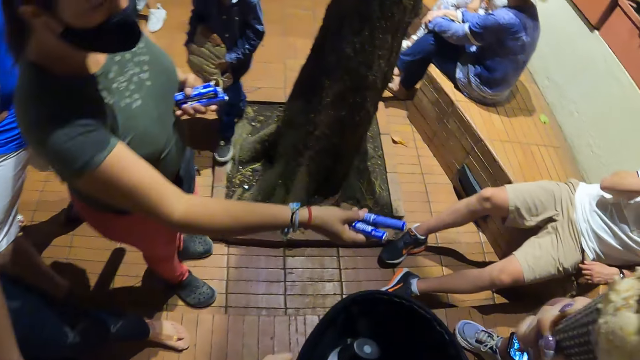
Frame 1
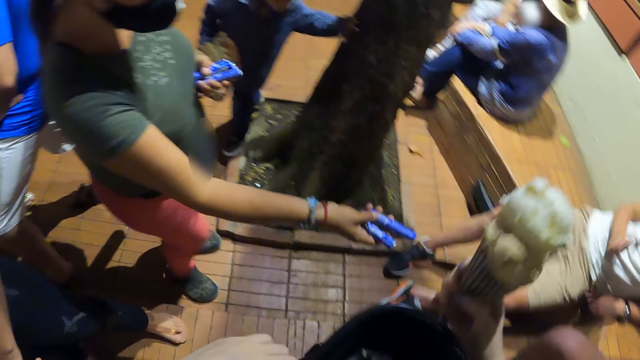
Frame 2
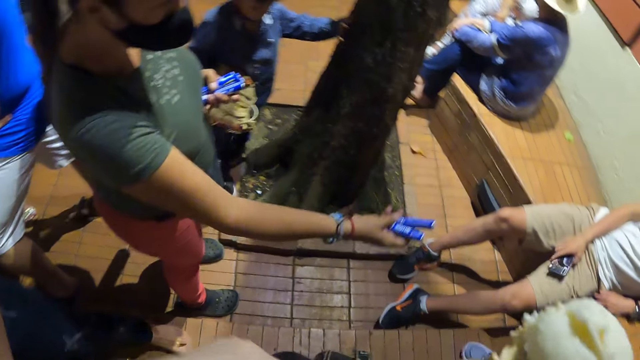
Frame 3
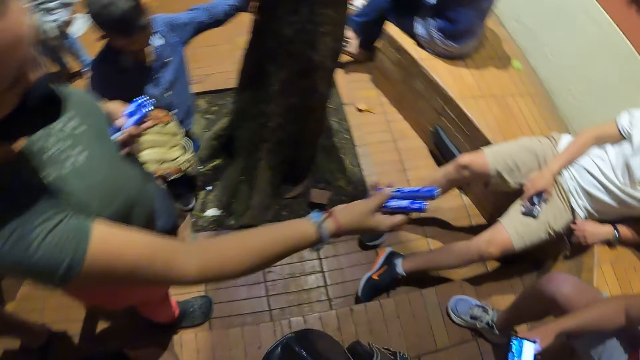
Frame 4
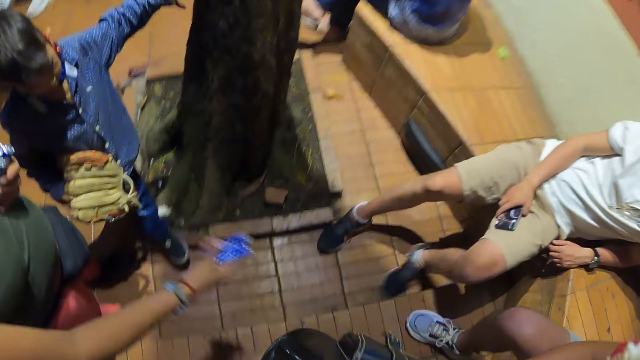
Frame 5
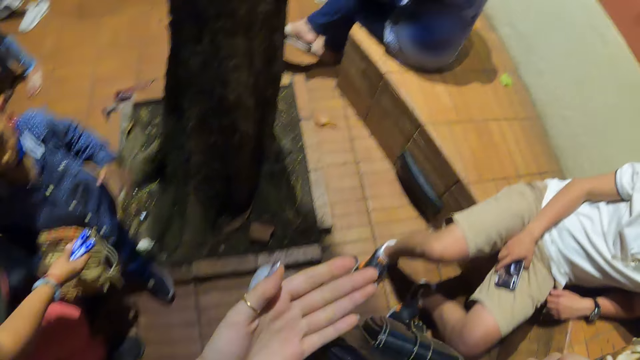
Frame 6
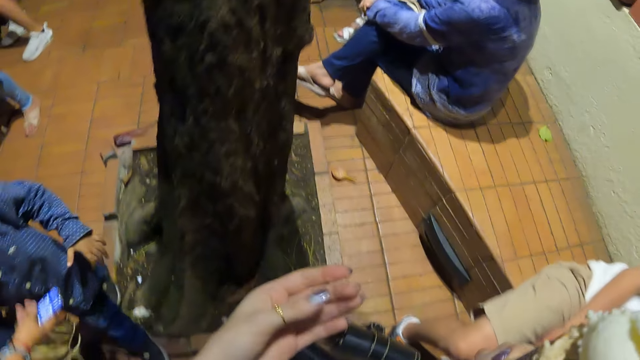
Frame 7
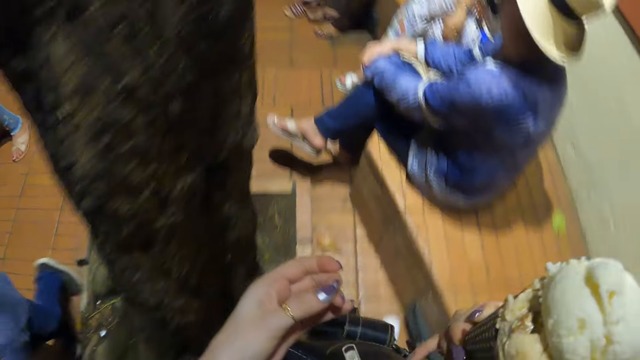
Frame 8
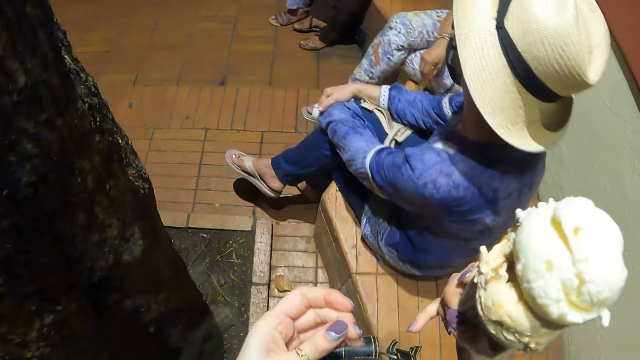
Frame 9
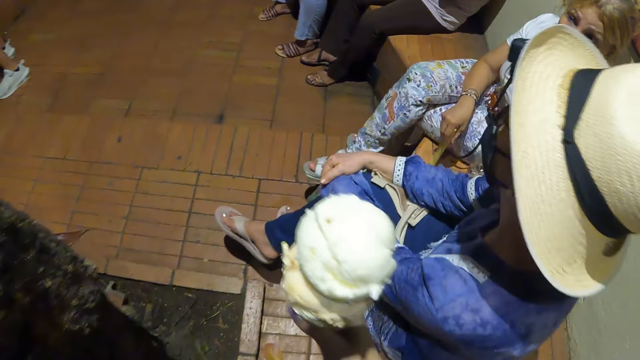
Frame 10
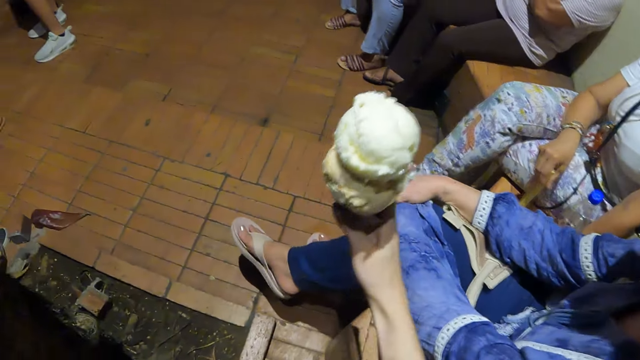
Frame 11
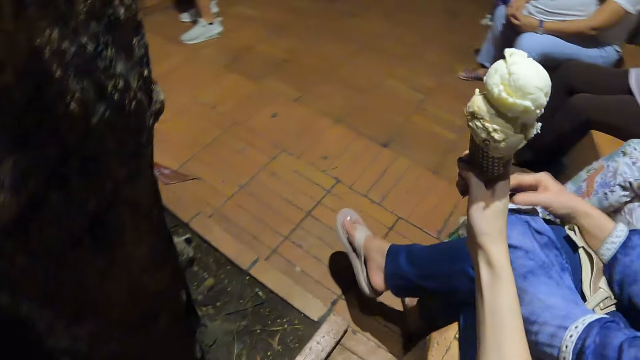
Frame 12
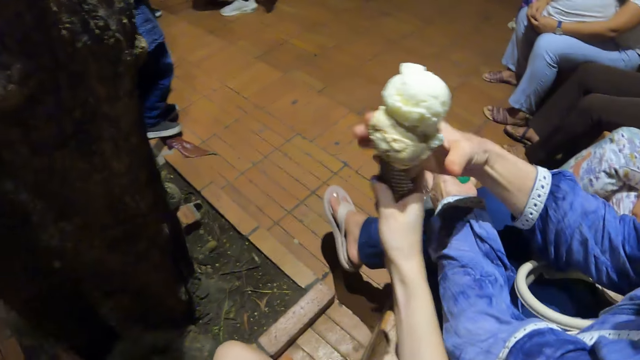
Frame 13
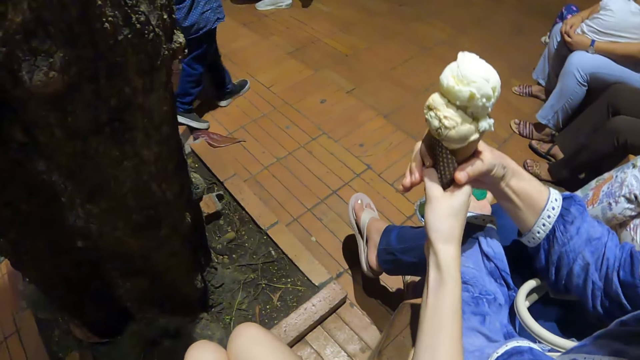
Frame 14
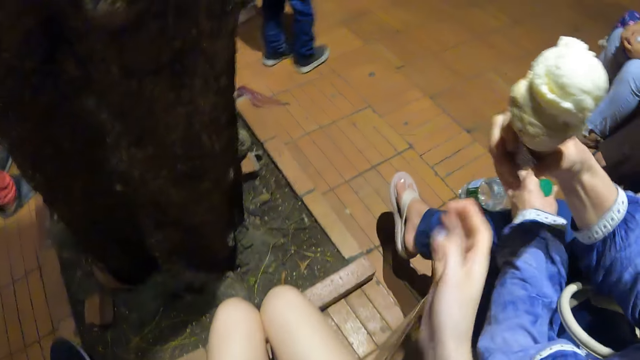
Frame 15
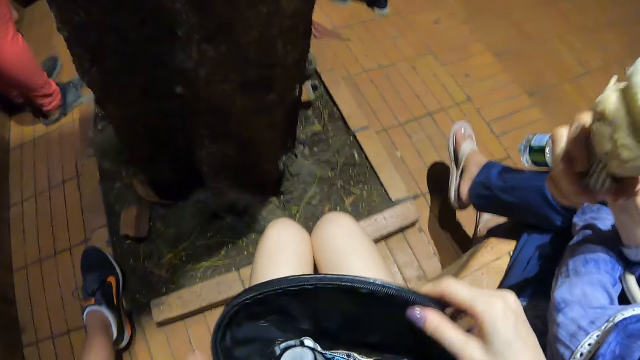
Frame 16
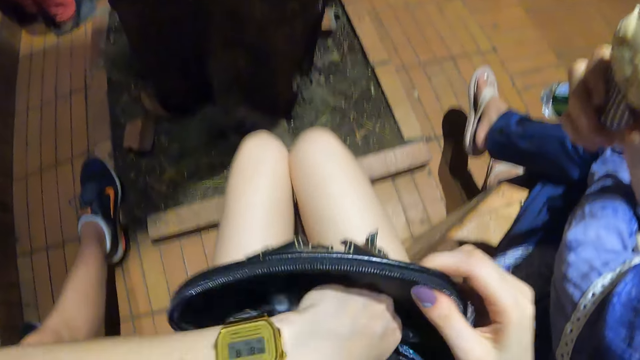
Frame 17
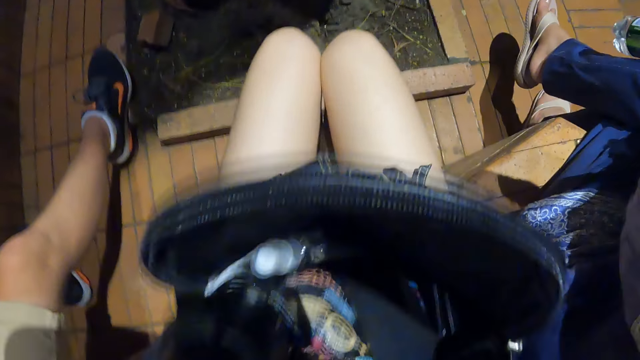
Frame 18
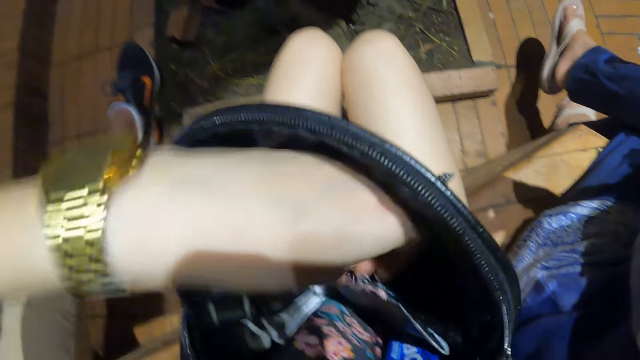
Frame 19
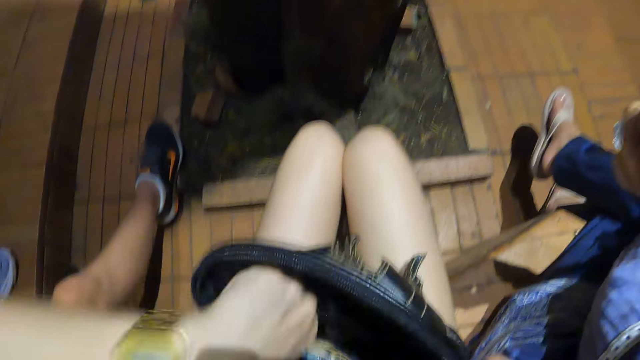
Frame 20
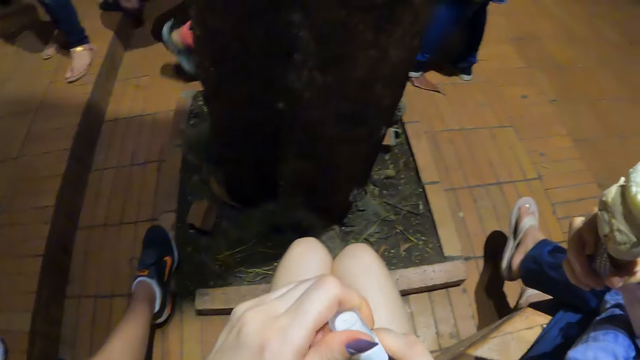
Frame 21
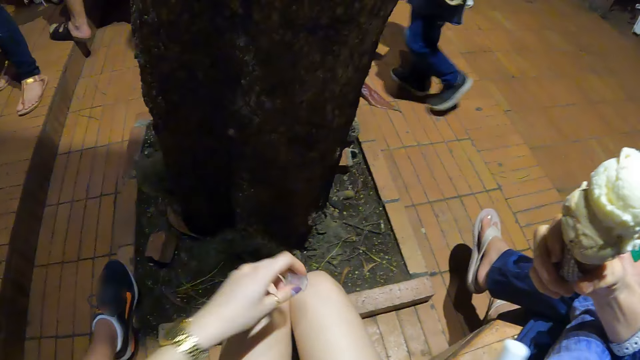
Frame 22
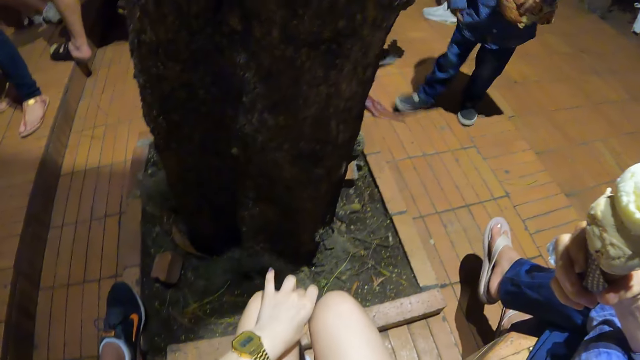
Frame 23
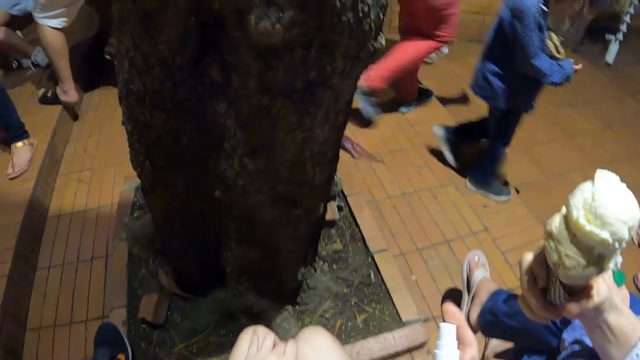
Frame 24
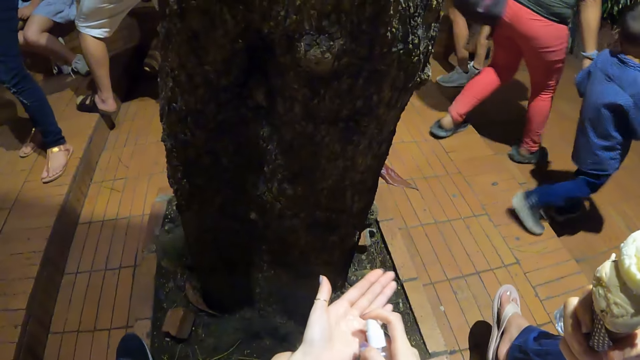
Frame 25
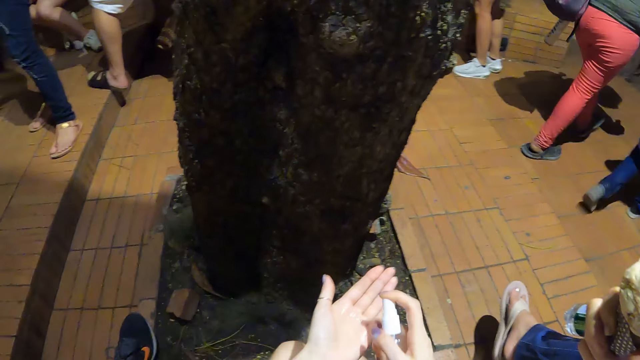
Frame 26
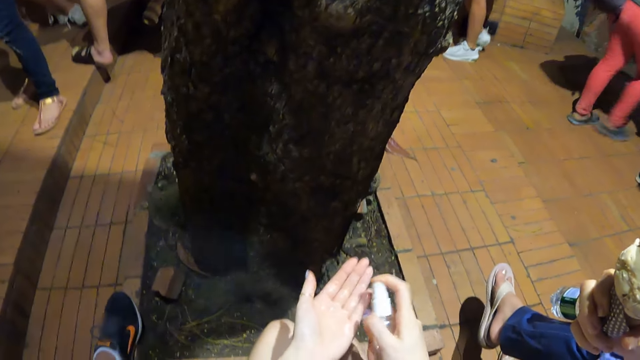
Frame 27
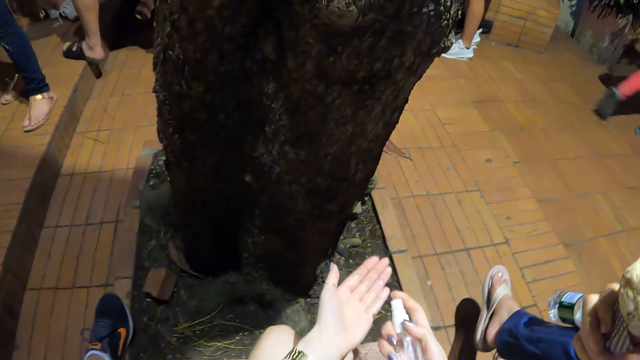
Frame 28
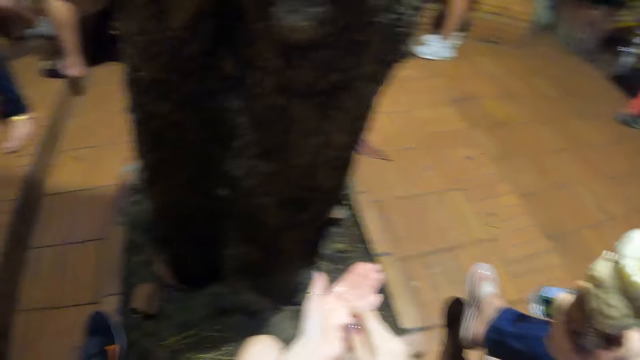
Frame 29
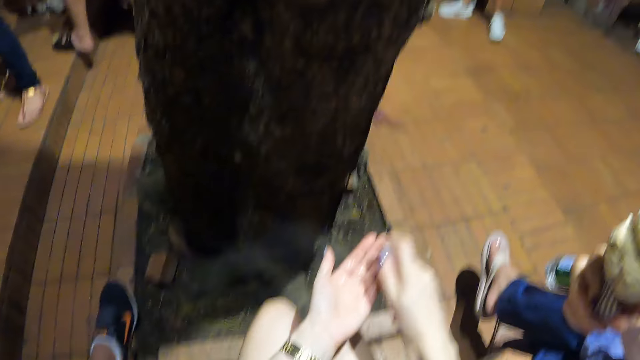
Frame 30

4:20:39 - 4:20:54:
The camera wearer walks around. She gives a lady the ice cream. The lady takes the ice cream. The camera wearer puts her hand in the handbag. She picks up a bottle from the handbag, opens the bottle, puts the bottle top in between the knees and sprays her left hand.

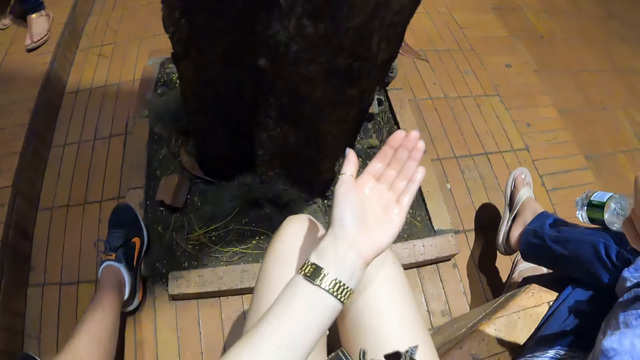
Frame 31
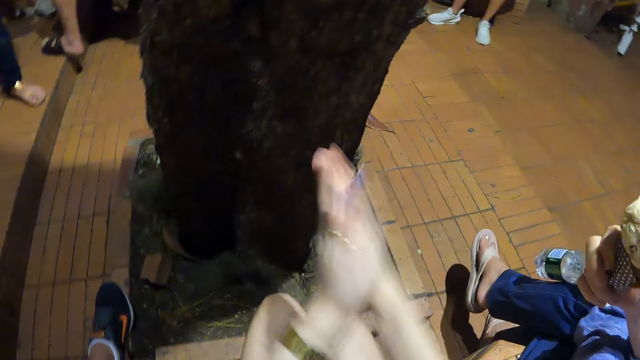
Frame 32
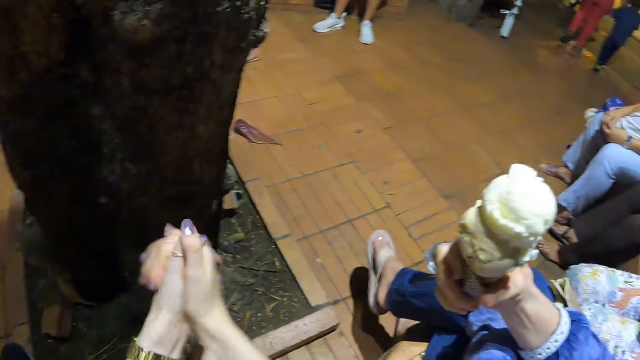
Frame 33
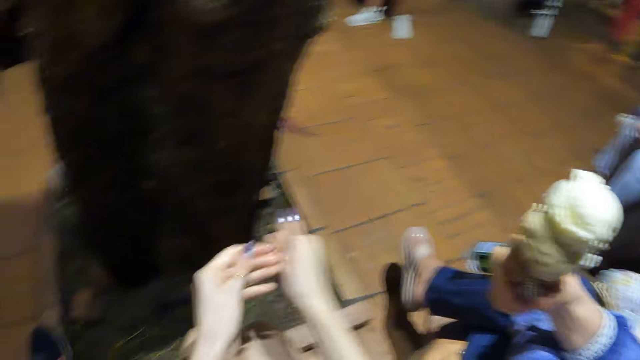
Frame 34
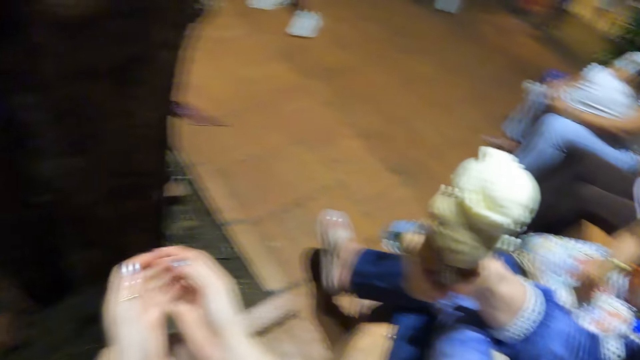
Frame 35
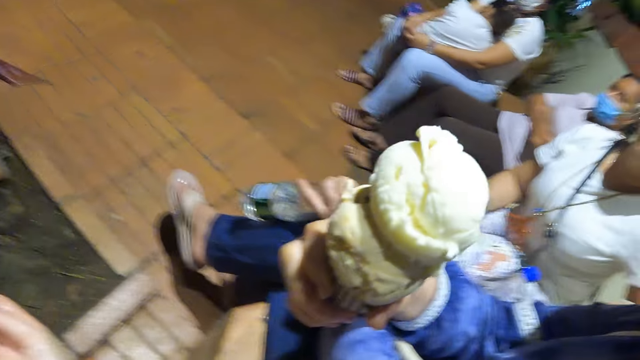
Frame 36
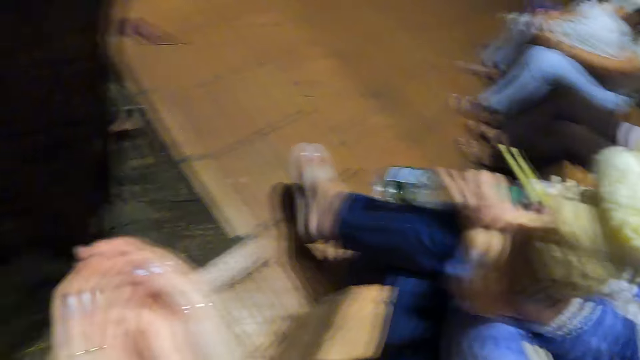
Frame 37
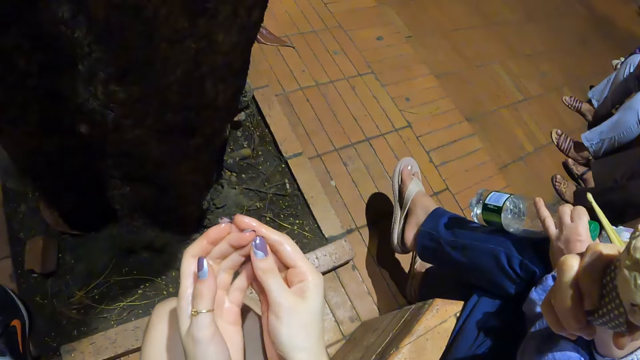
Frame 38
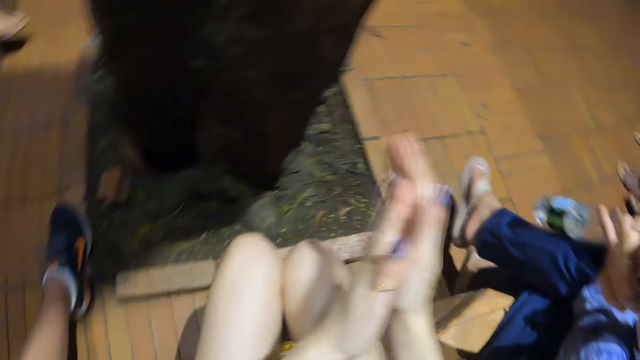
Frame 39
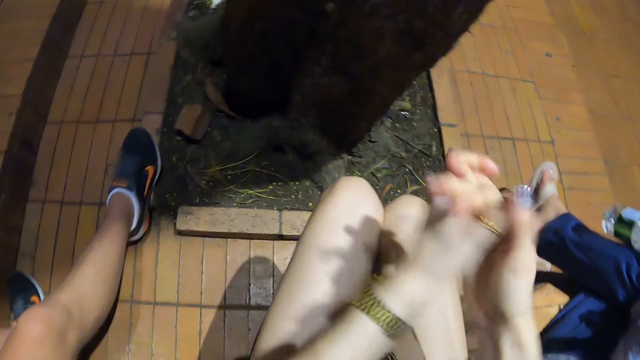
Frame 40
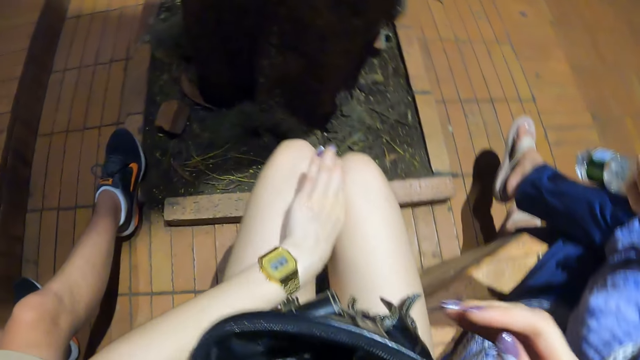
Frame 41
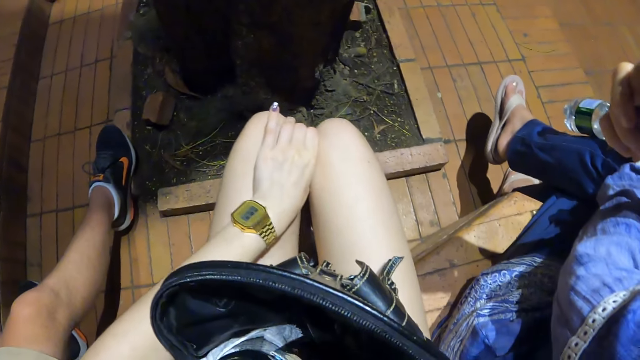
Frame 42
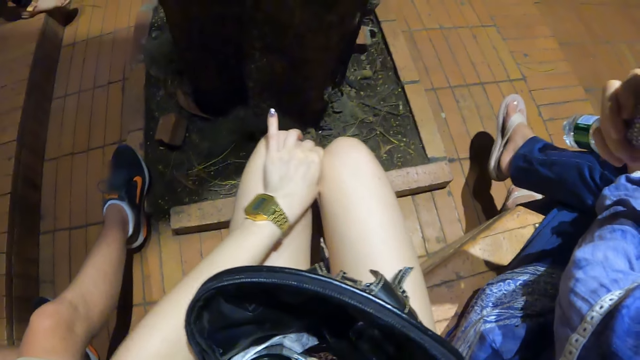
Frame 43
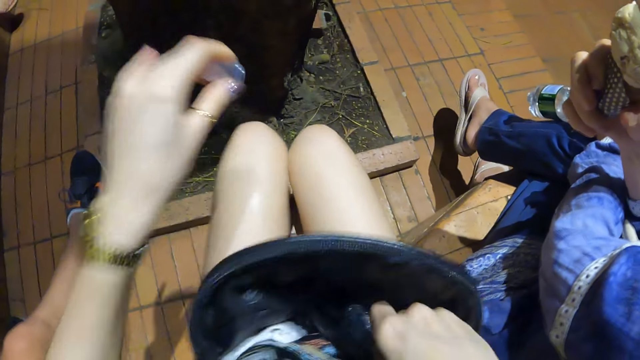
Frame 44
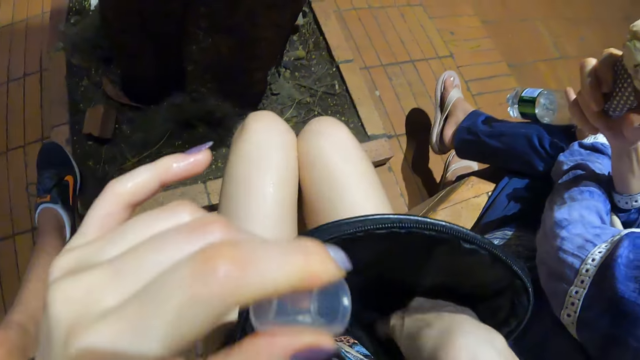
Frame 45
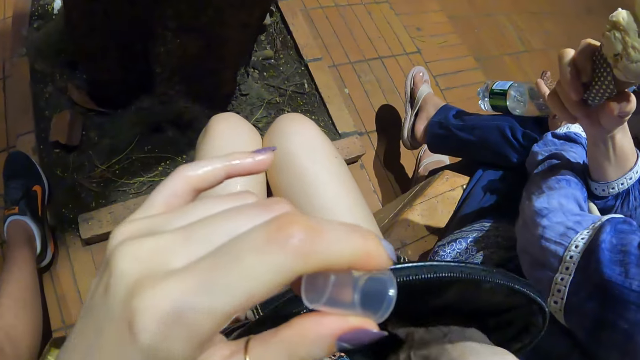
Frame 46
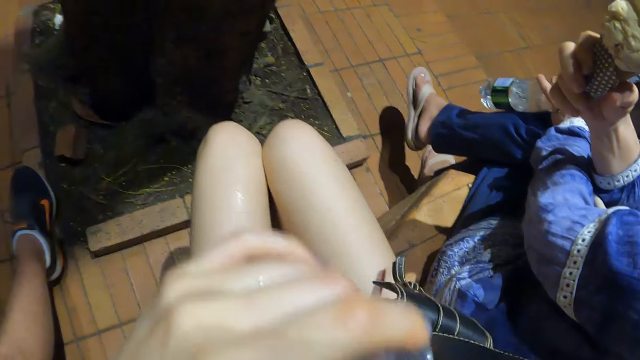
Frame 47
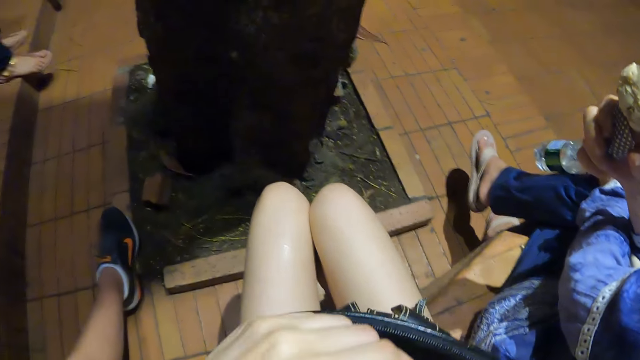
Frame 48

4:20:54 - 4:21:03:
The camera wearer rubs her hands. She takes the bottle top and puts her right hand in the handbag.
